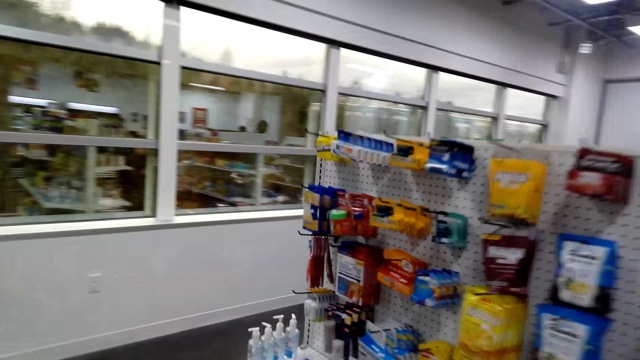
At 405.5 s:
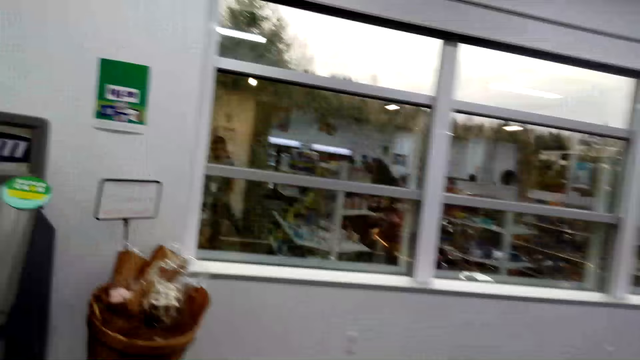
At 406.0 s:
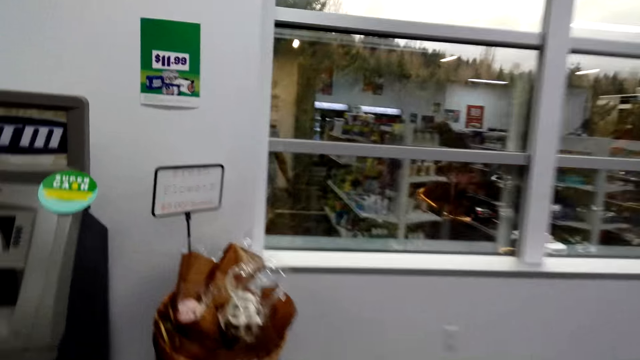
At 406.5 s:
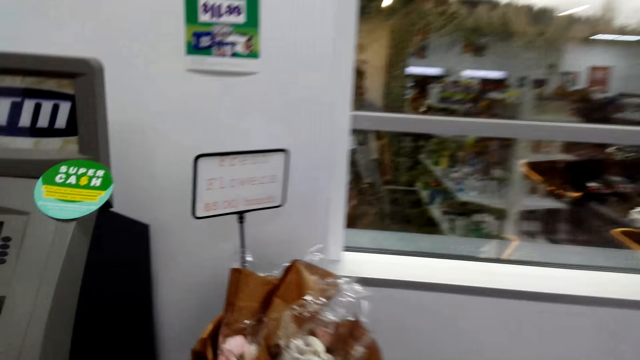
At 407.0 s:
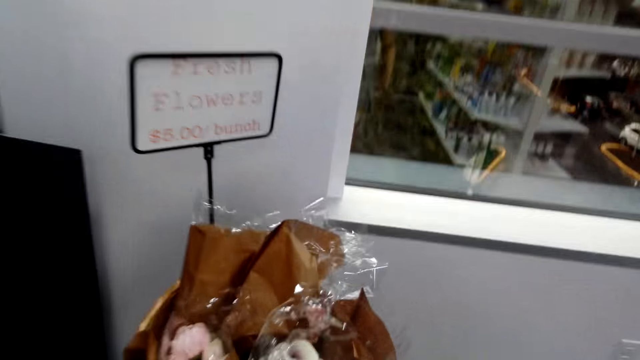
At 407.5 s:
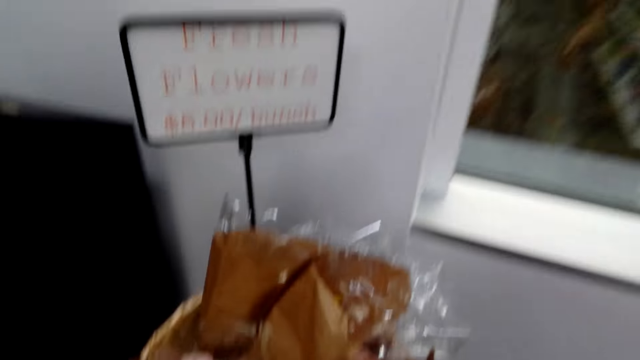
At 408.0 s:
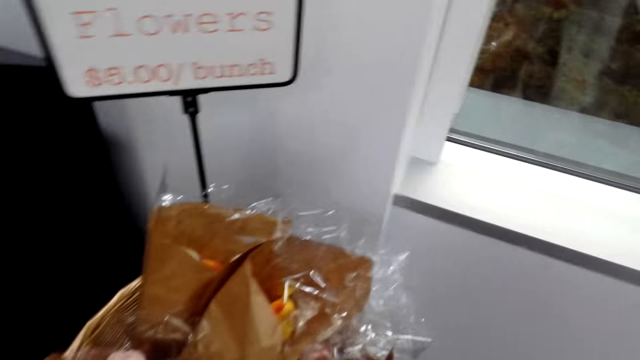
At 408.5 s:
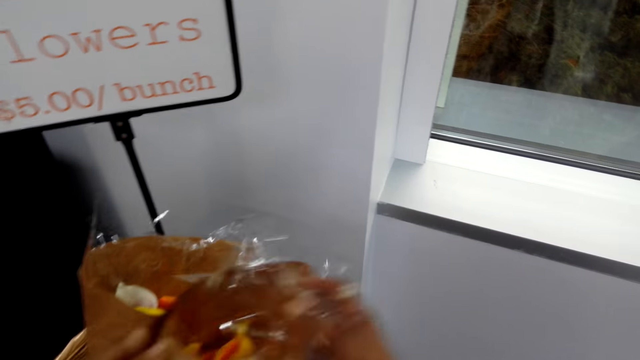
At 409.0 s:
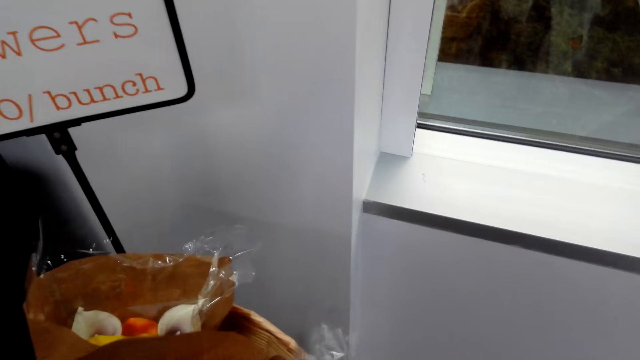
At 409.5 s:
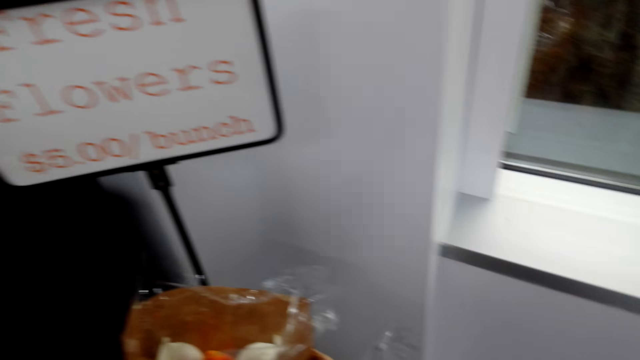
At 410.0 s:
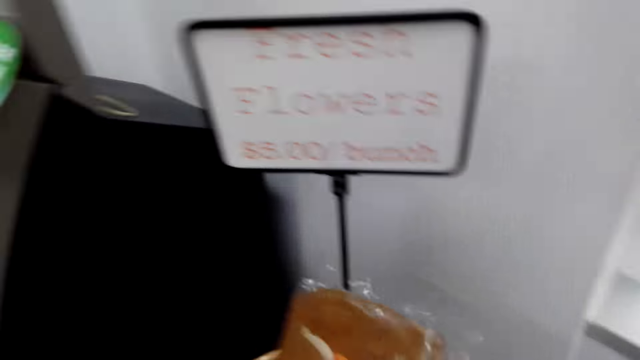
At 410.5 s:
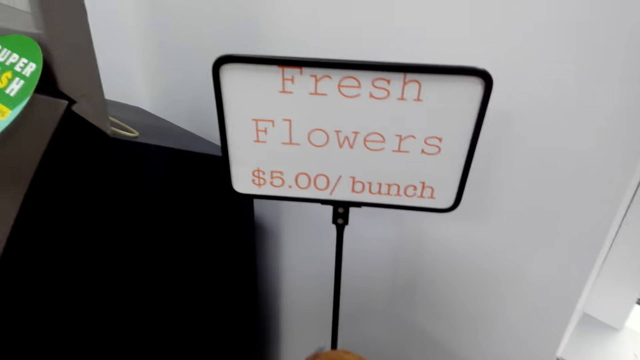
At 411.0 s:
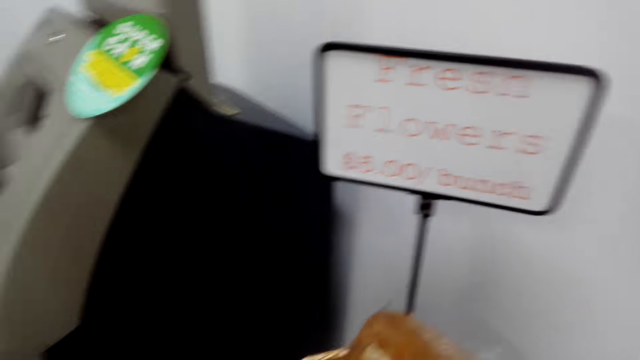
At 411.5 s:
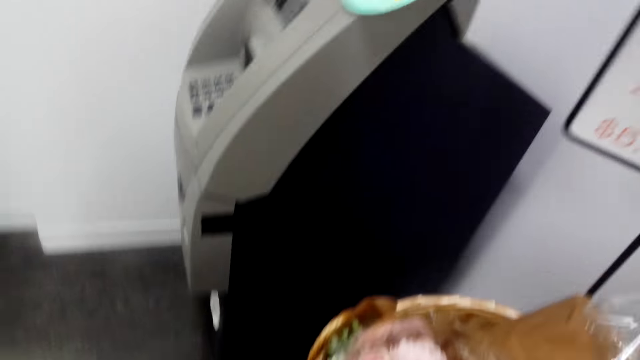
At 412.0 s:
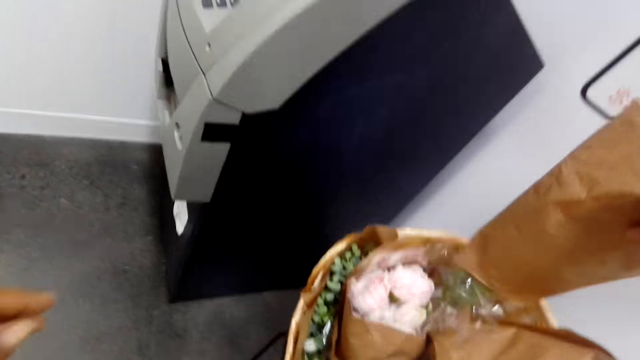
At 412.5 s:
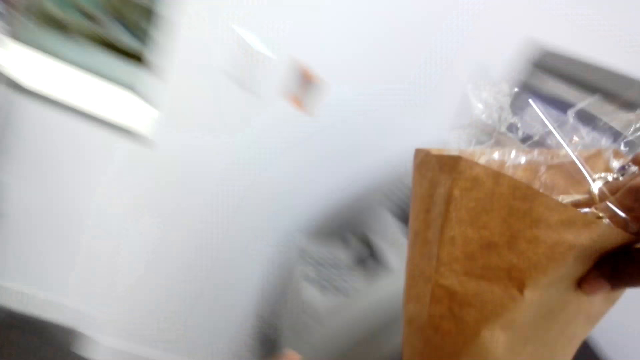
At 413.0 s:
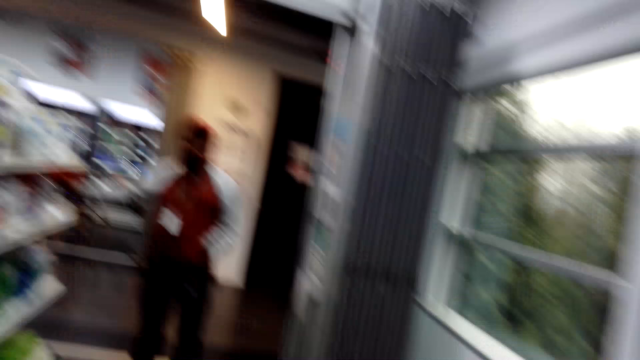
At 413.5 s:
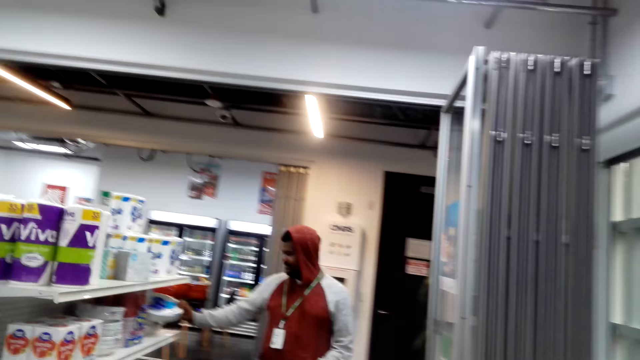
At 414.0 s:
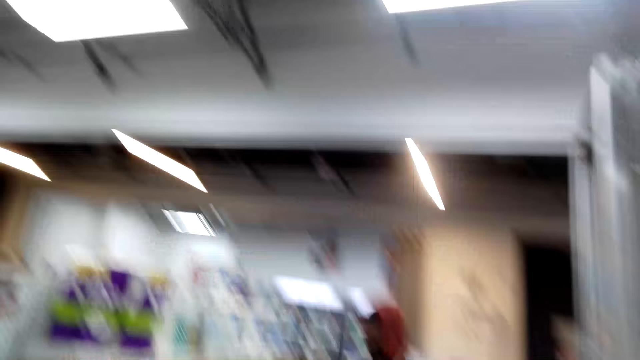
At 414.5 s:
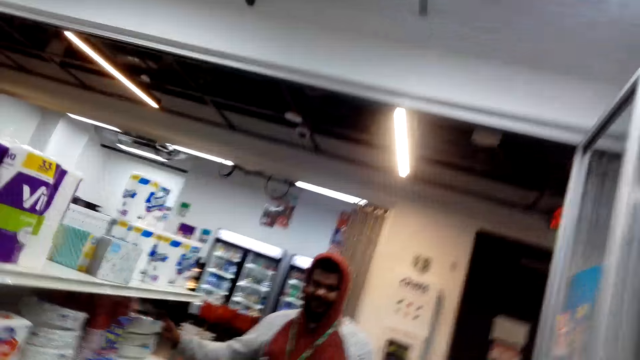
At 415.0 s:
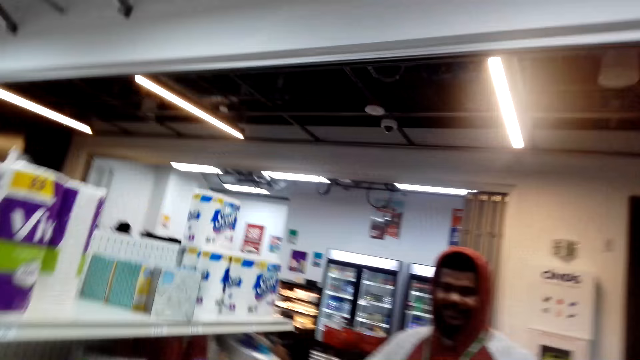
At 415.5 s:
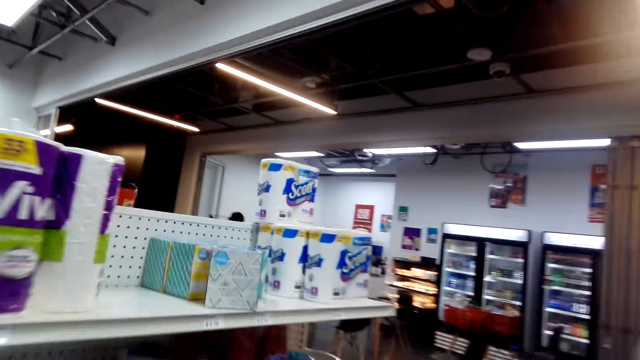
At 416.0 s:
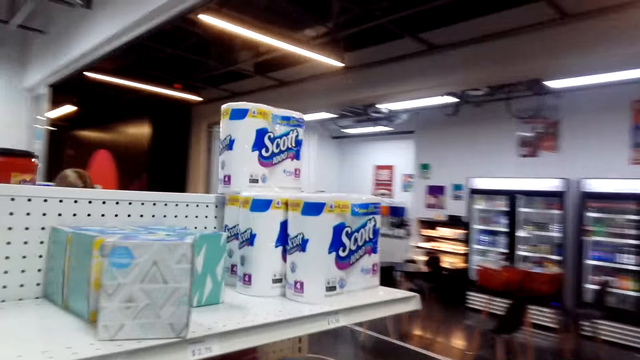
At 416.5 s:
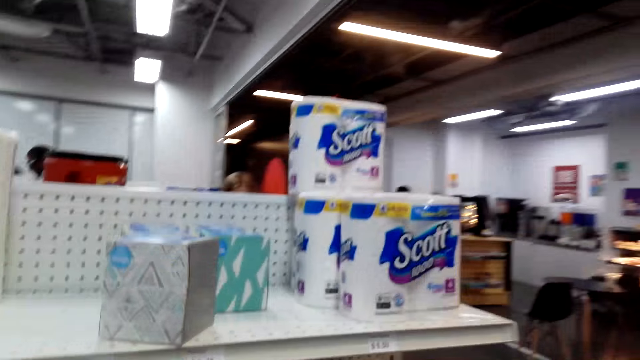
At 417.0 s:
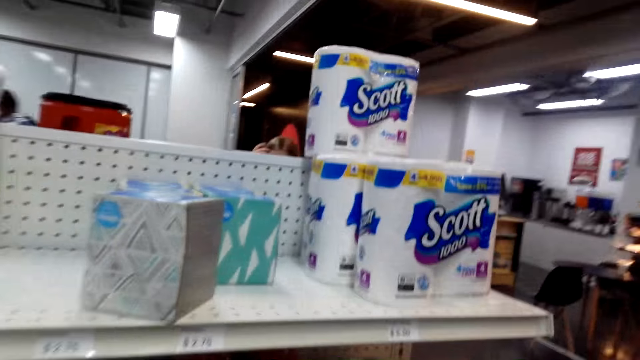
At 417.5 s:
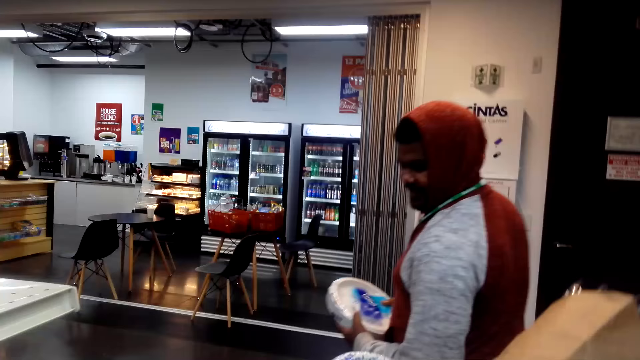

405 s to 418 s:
The camera wearer checks the flowers. They pick up a bunch of flowers. They pick a flower. They walk across the store. A man picks a tissue and checks the tissue. The camera wearer converses with the man. They pick tissues, paper towel and serviettes.

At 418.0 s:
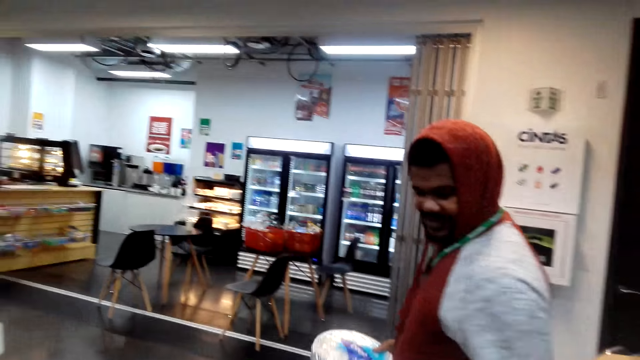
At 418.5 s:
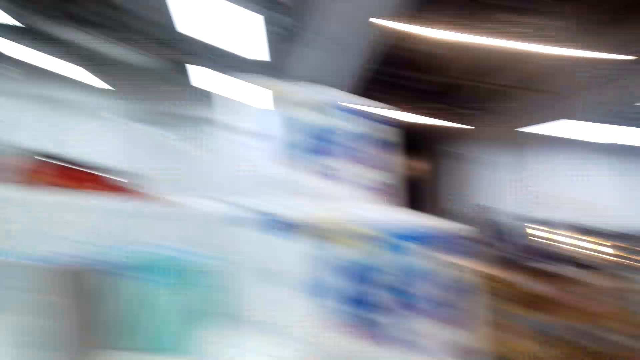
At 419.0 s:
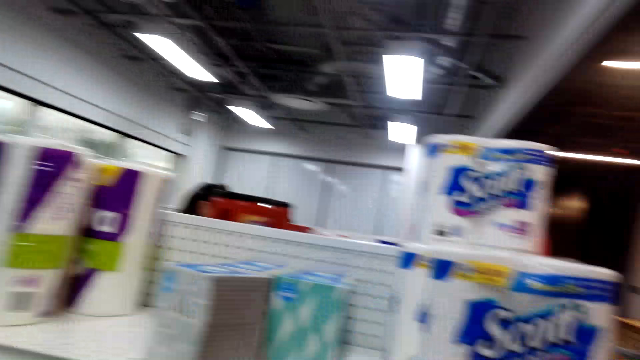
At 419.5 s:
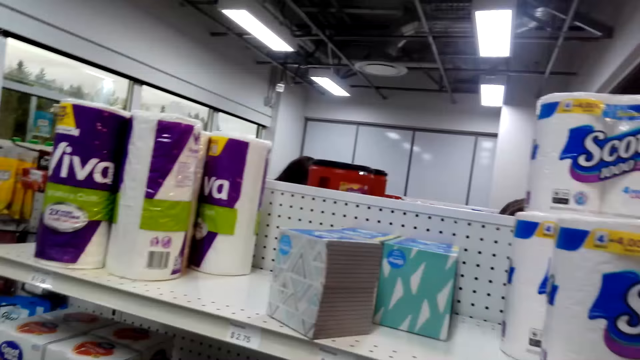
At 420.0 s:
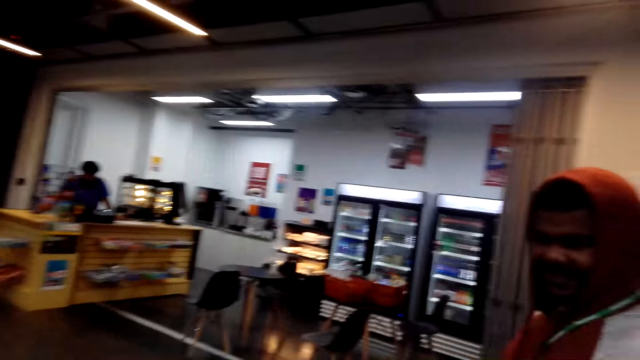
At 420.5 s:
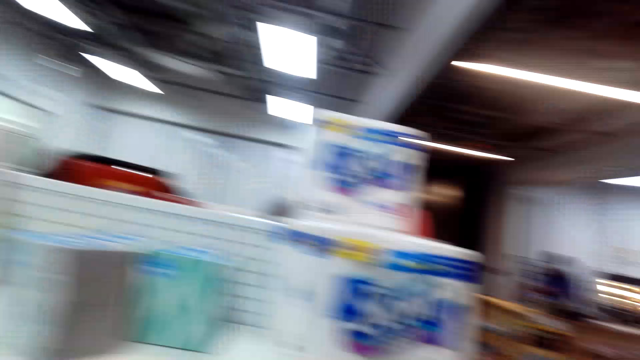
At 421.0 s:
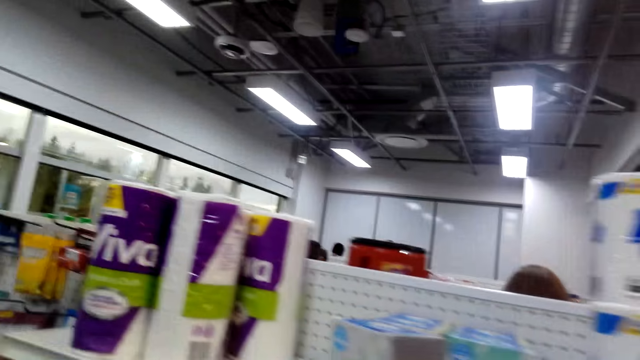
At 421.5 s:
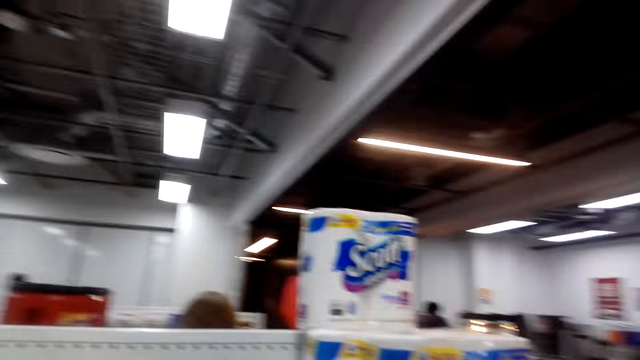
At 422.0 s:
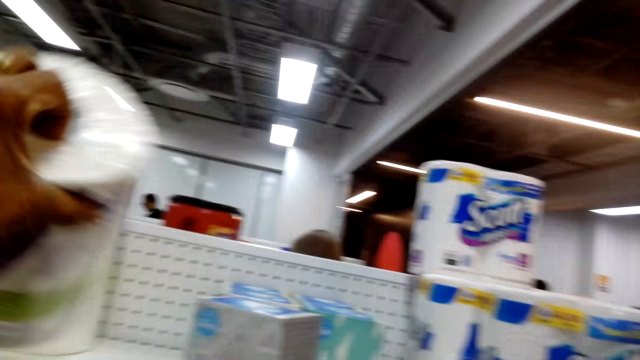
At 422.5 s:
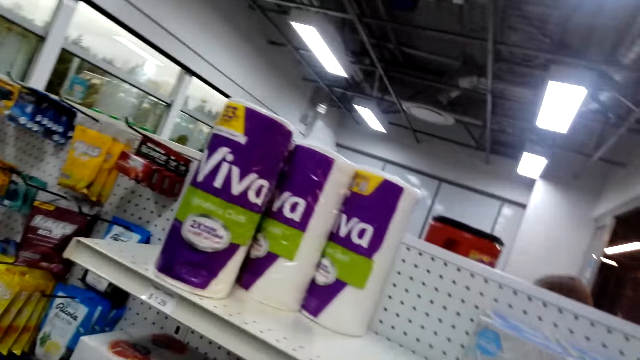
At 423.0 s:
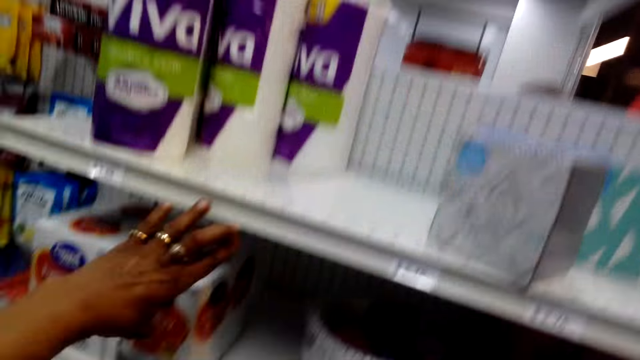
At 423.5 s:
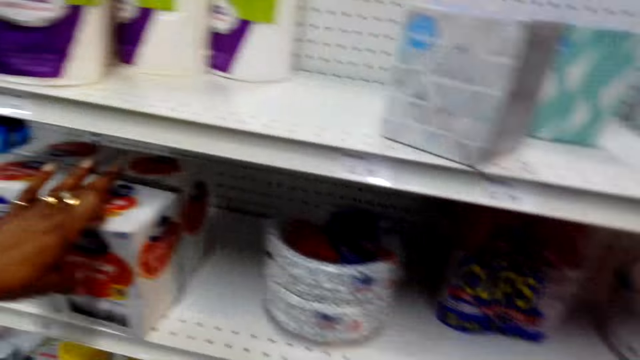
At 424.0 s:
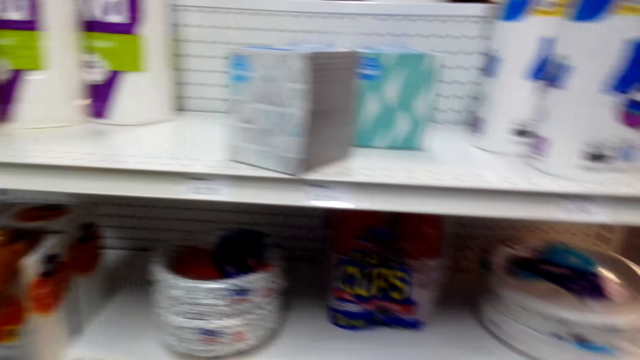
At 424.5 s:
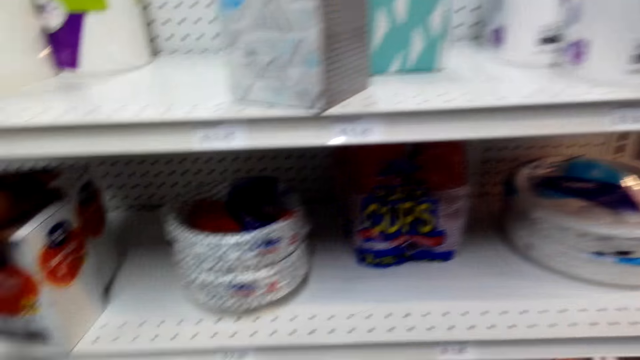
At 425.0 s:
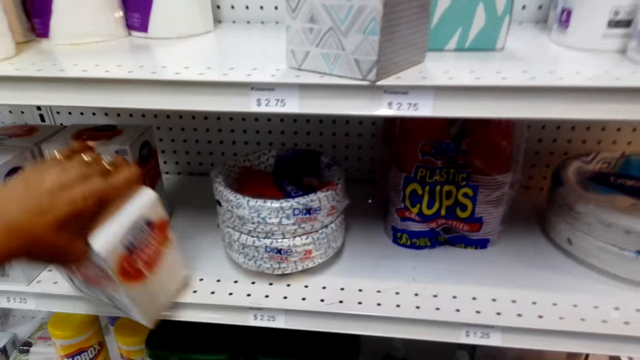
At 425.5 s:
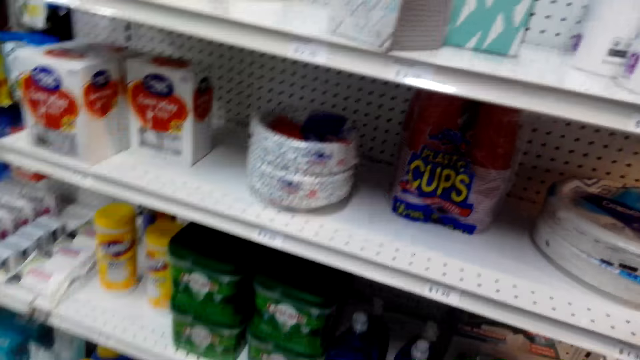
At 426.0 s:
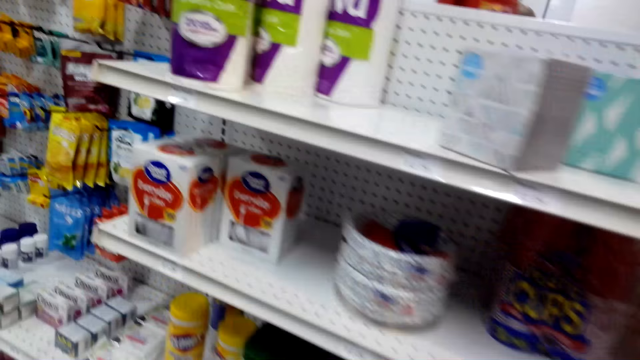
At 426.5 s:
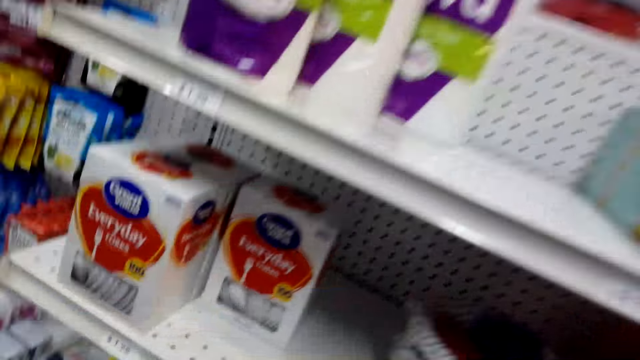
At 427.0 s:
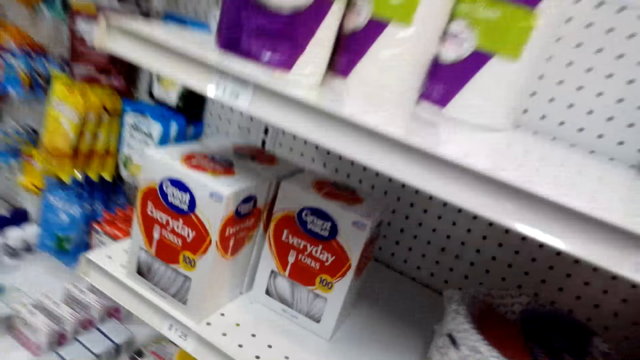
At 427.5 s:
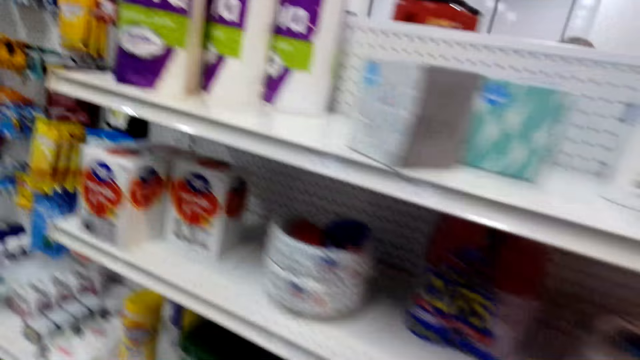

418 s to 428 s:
A man checks the tissues. The camera wearer picks tissues, paper towel and serviettes. They pick up a packet of something.
